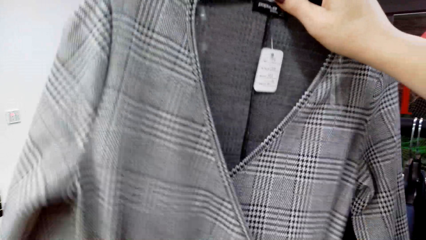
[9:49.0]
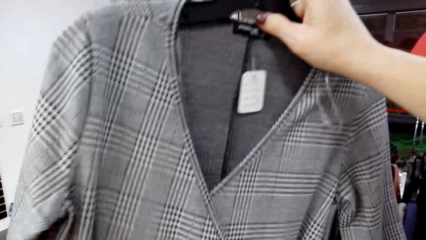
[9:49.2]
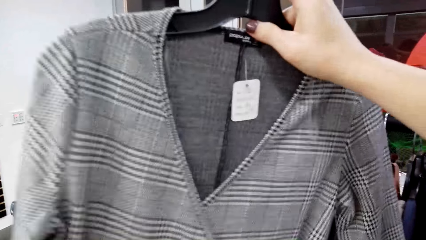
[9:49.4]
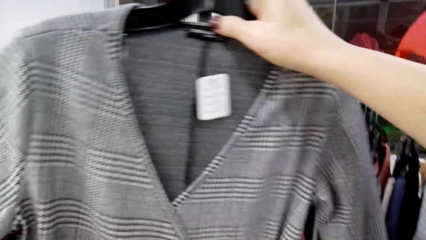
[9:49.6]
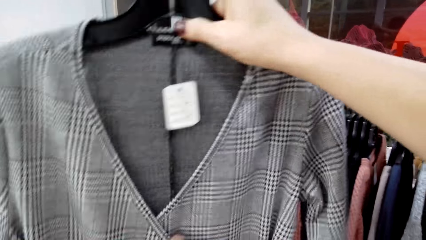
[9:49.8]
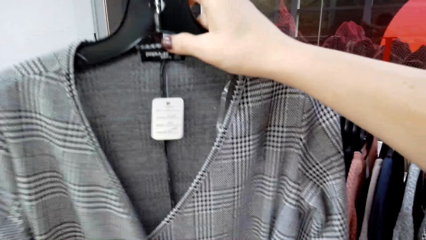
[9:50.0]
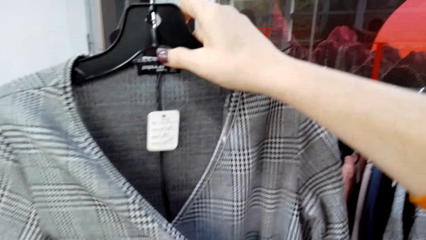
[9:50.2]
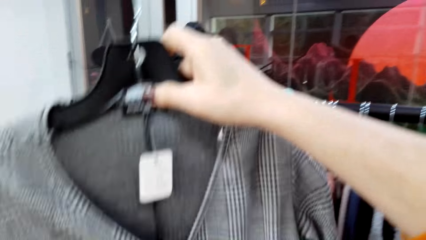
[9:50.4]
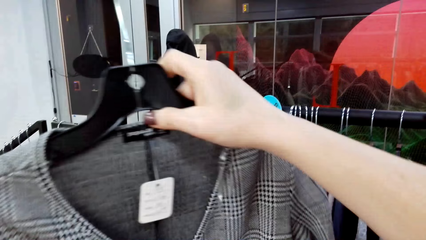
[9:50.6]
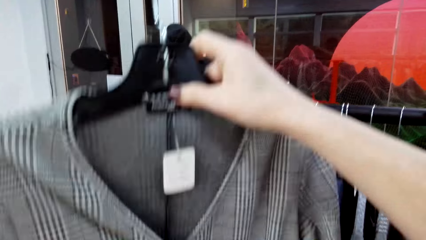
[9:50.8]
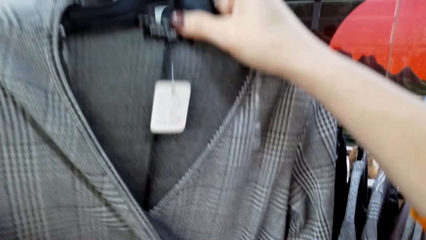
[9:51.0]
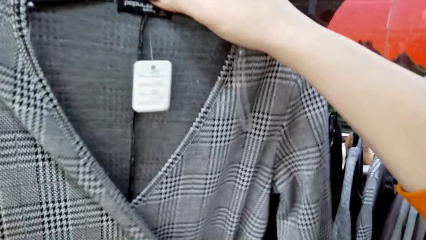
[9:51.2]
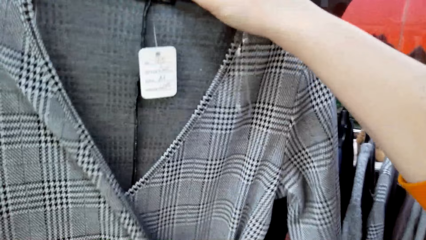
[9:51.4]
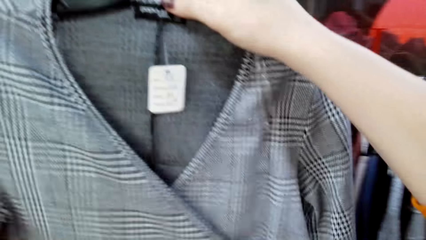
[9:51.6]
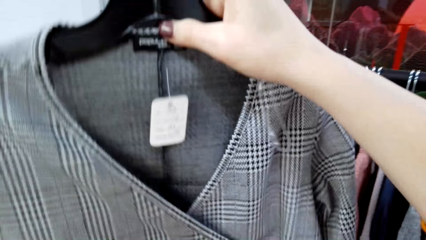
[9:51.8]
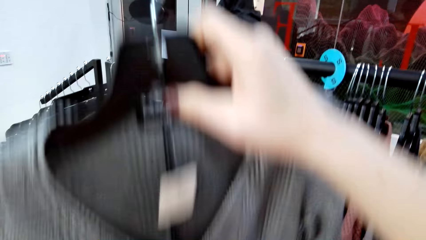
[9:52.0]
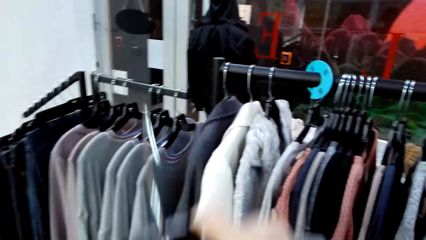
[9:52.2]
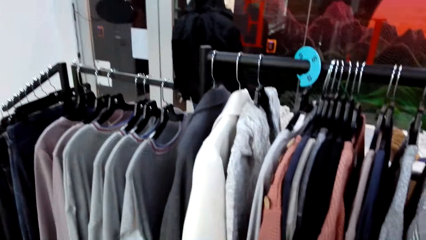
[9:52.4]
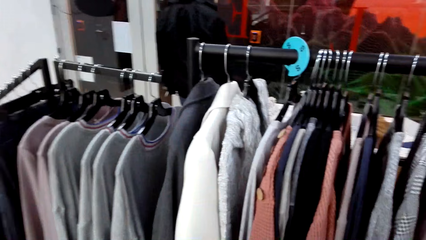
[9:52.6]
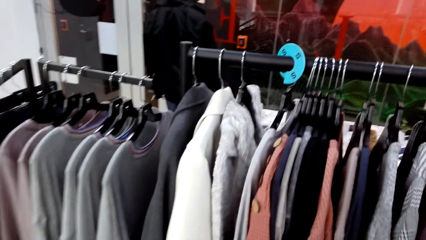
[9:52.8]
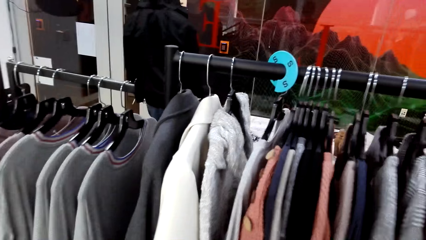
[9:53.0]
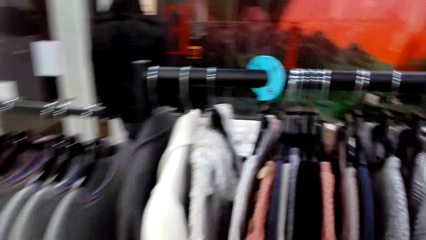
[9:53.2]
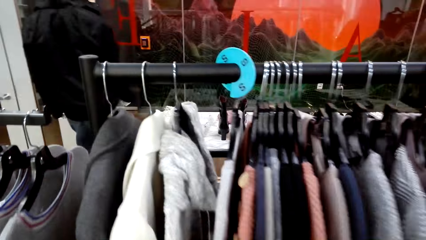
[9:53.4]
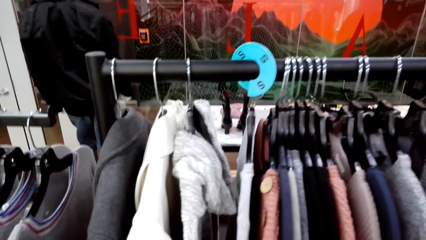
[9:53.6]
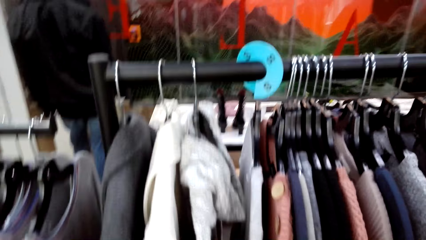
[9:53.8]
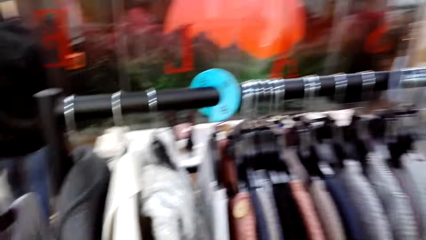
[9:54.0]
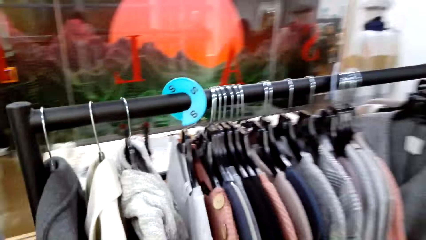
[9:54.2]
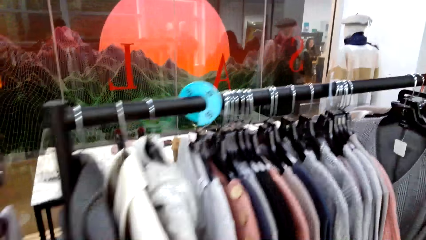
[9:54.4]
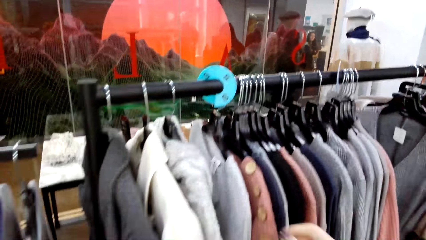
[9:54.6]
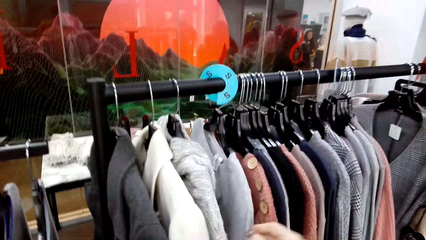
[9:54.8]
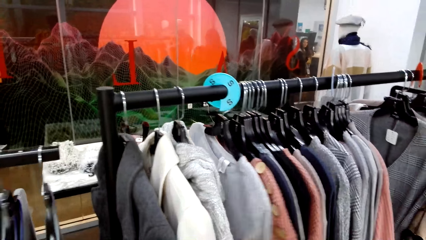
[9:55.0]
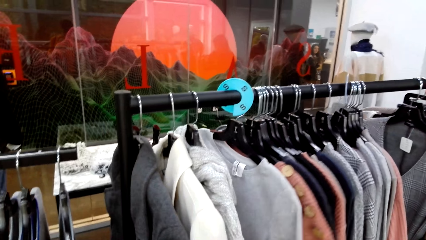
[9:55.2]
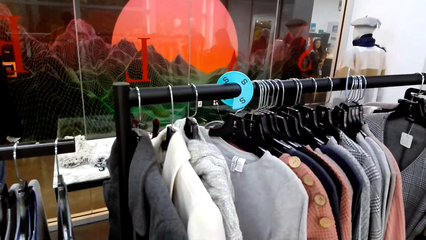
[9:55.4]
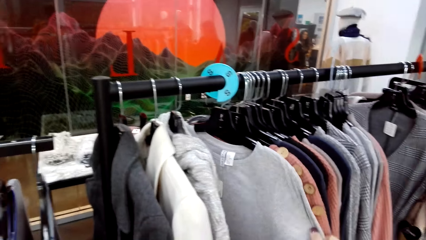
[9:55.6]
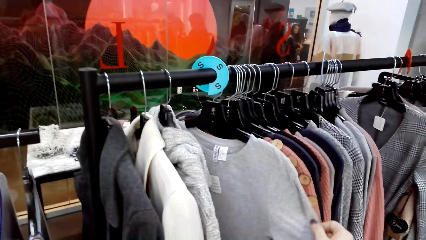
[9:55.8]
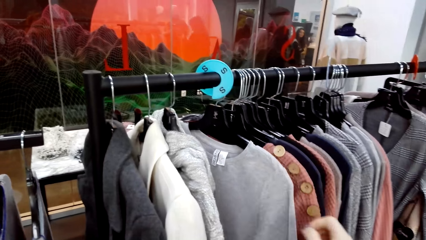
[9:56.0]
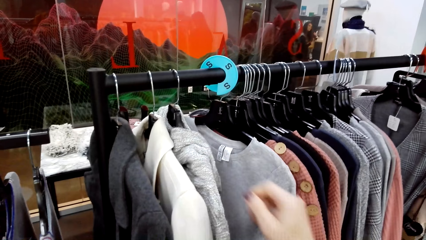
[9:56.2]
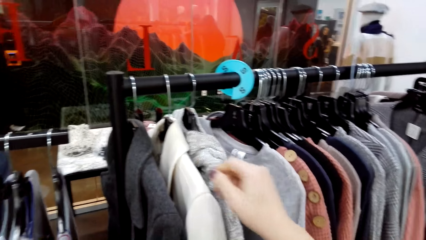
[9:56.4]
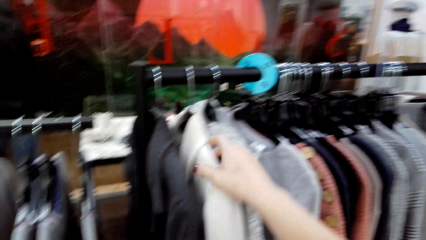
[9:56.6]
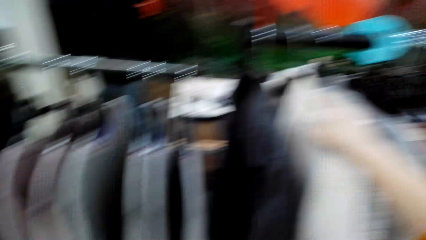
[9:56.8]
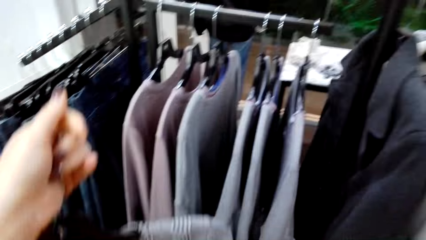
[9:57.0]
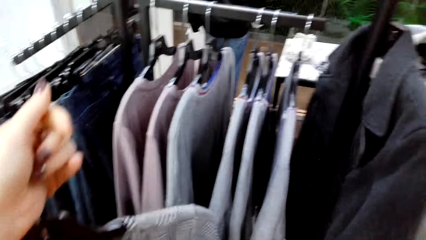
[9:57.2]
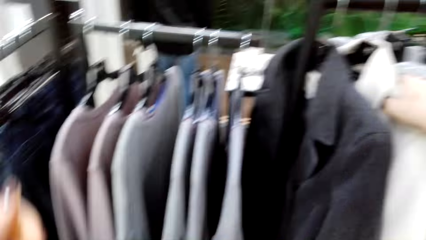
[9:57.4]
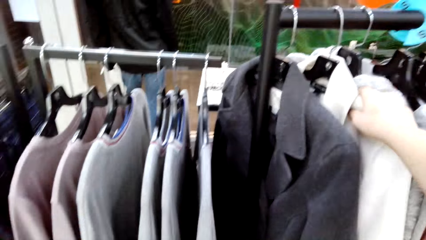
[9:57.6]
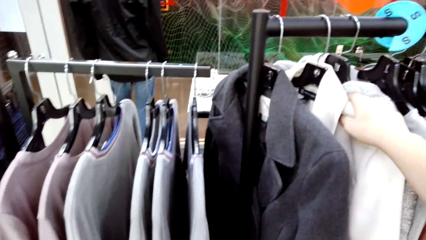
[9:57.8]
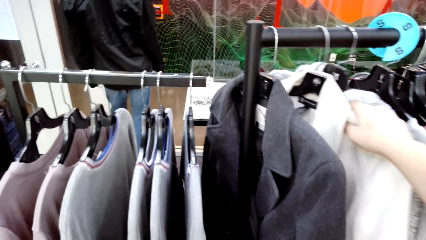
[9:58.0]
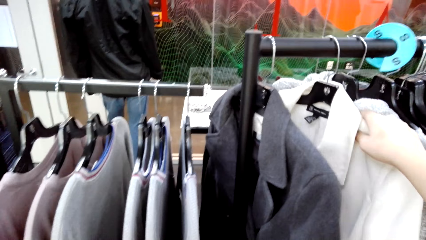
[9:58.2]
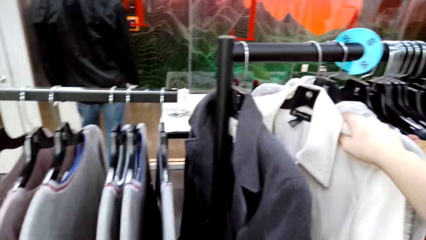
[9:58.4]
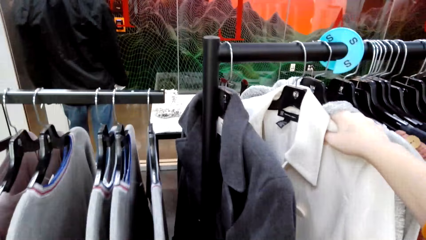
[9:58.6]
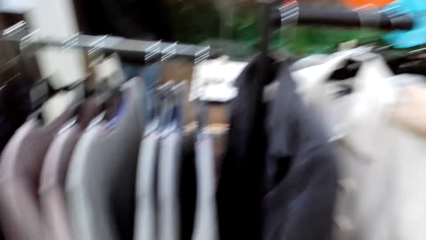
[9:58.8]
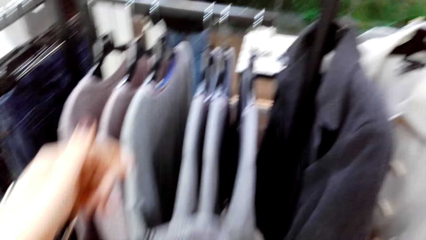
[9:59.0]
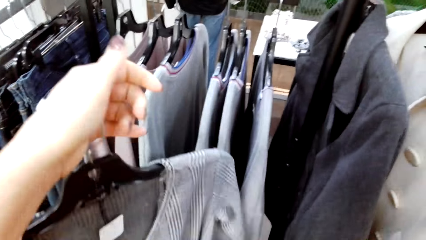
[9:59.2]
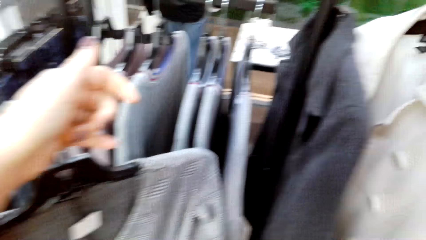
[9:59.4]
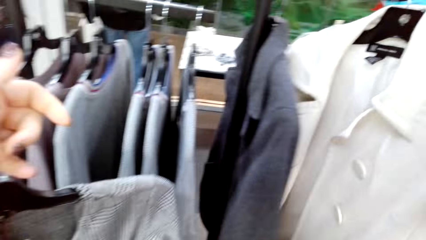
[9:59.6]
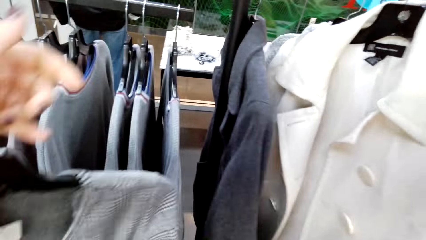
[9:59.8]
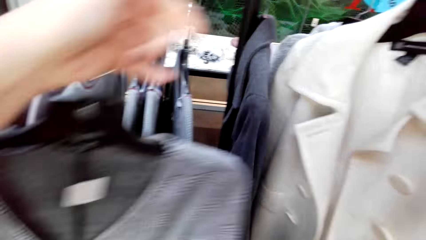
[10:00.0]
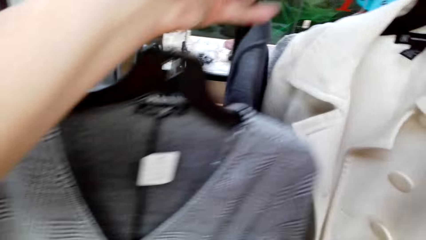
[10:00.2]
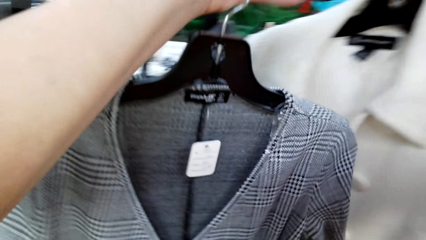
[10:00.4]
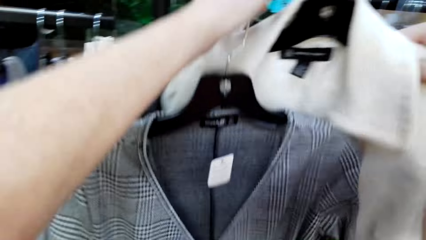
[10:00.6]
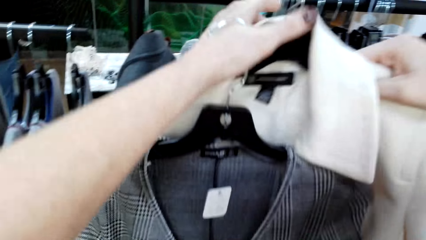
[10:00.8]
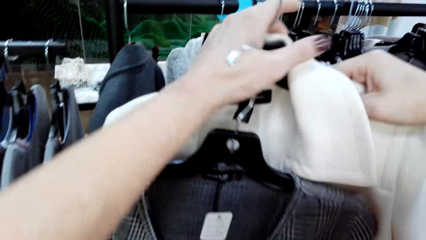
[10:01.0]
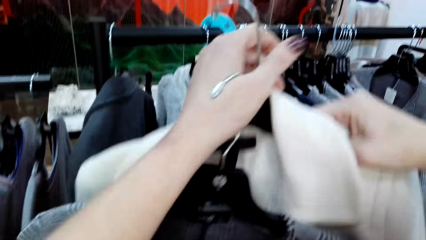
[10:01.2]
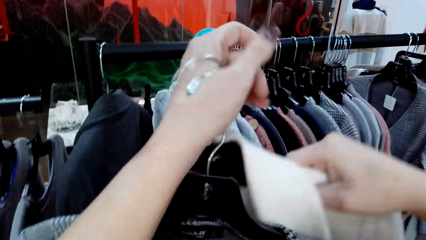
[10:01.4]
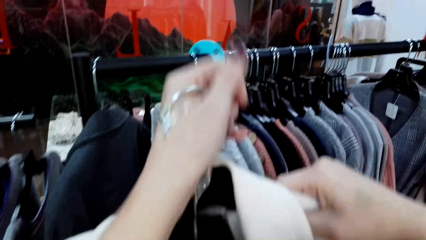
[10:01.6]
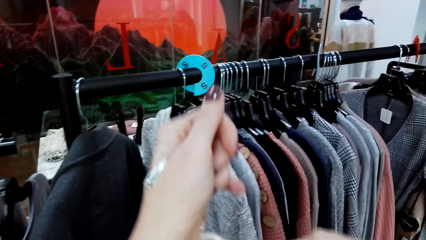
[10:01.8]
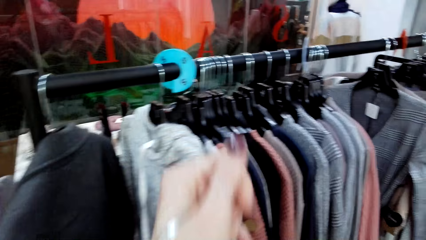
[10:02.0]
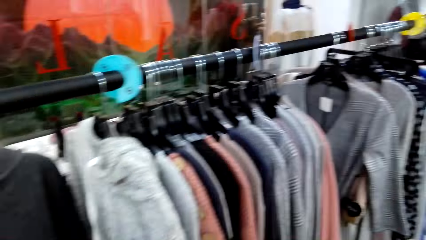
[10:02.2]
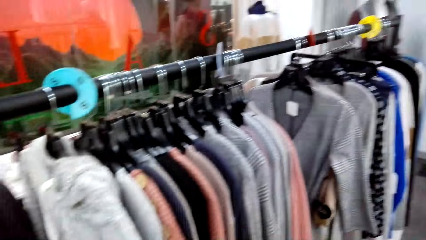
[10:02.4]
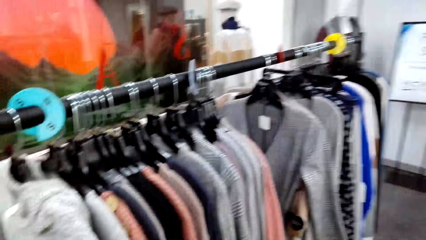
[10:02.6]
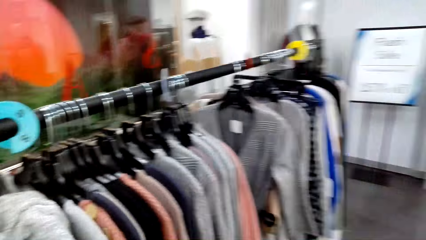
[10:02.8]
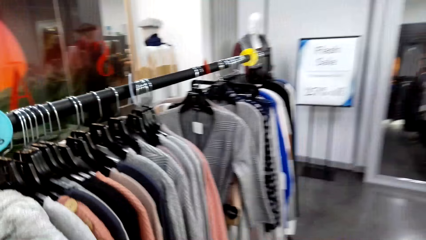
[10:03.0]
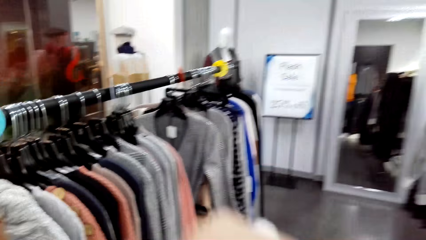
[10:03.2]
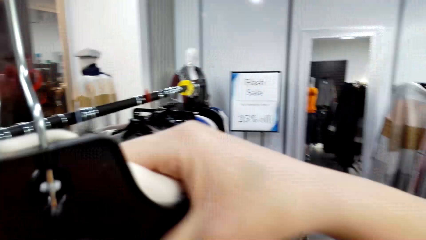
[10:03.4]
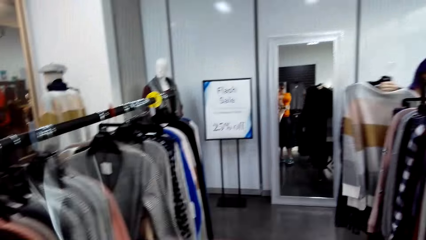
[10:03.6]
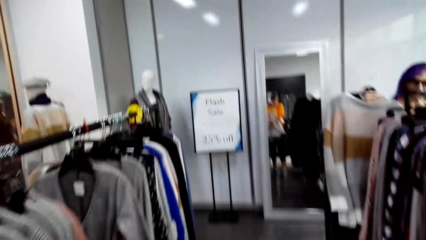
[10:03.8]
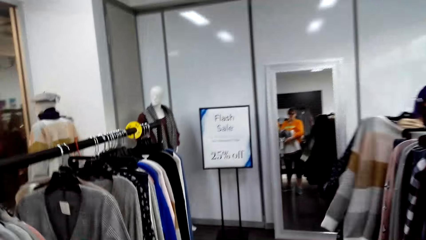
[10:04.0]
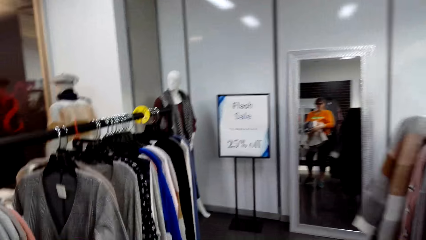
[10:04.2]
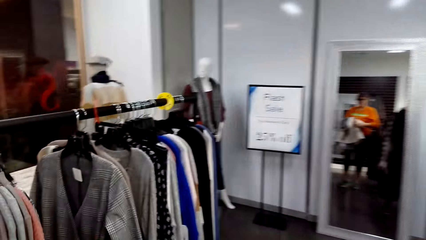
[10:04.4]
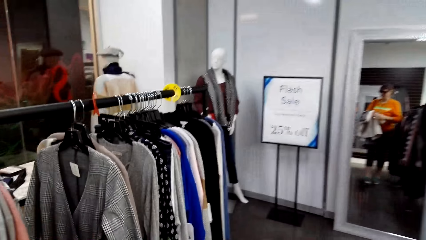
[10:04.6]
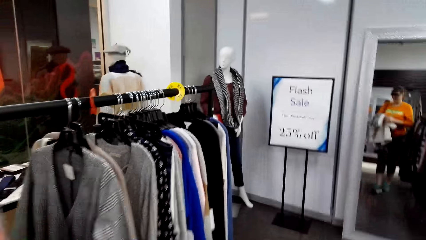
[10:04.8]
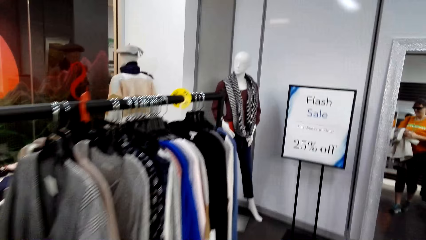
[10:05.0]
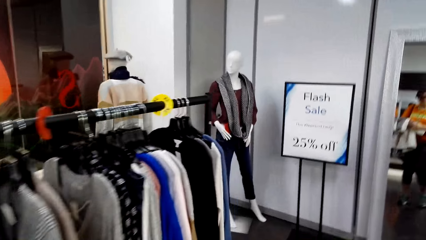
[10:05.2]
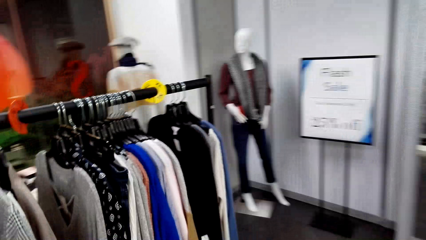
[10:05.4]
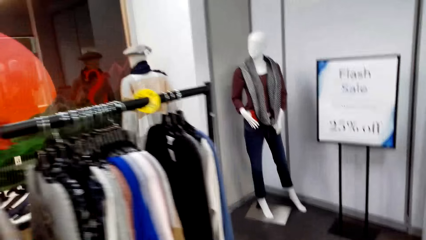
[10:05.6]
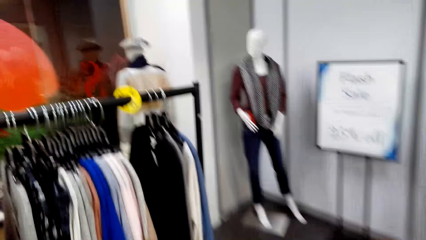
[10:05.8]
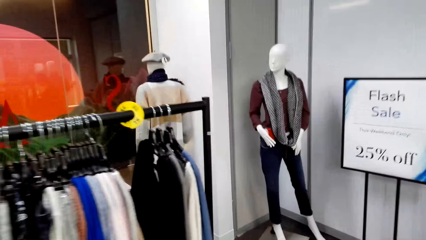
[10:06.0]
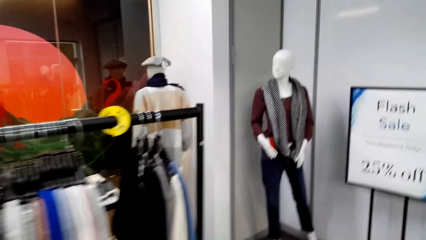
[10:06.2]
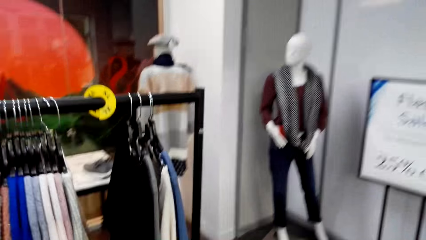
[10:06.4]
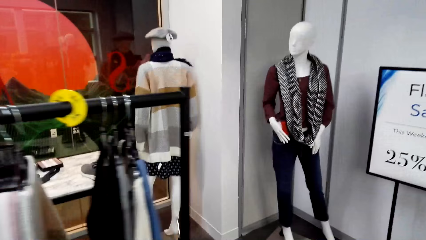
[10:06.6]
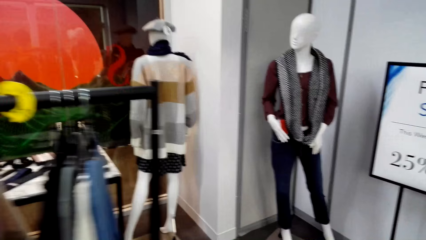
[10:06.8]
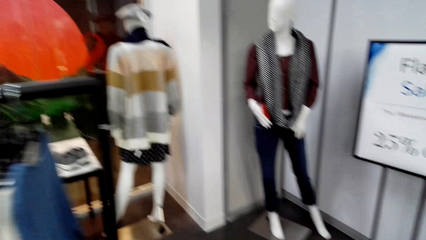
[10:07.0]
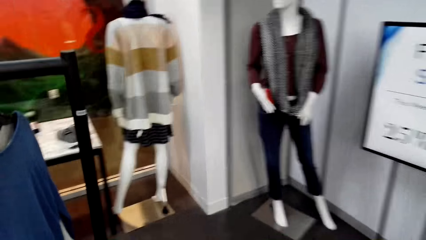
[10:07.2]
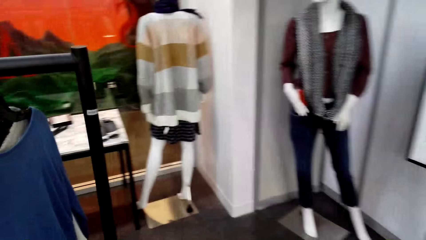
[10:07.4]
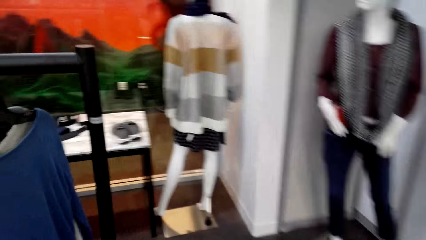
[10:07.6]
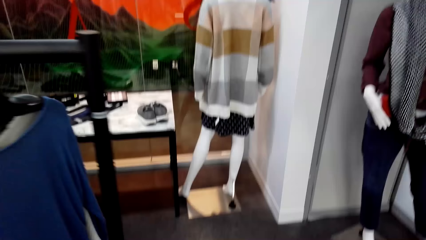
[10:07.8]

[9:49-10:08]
The camera wearer lowers the cloth. They look around. They move clothes. They move clothes again. They select the clothes on the hanger. They unhang a cloth from the rail. A lady lifts a cloth. The camera wearer hands the cloth to the lady. They pick the cloth from the hanger. The lady lowers the clothes. The camera wearer raises a hand and walks around the room.
